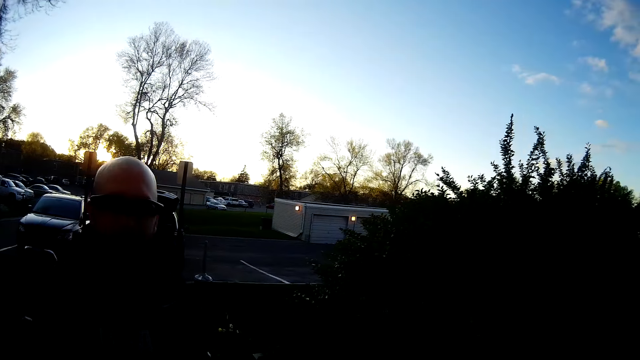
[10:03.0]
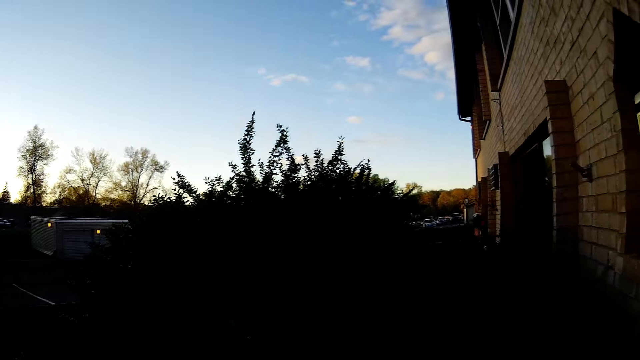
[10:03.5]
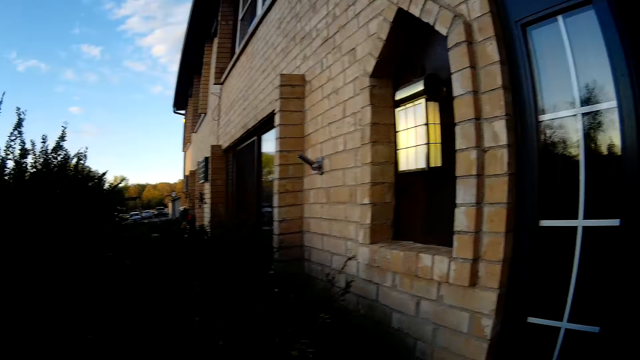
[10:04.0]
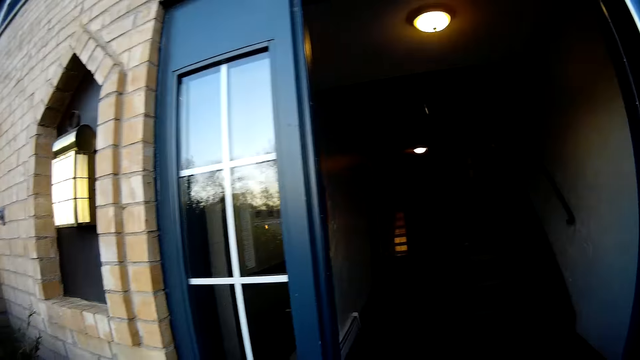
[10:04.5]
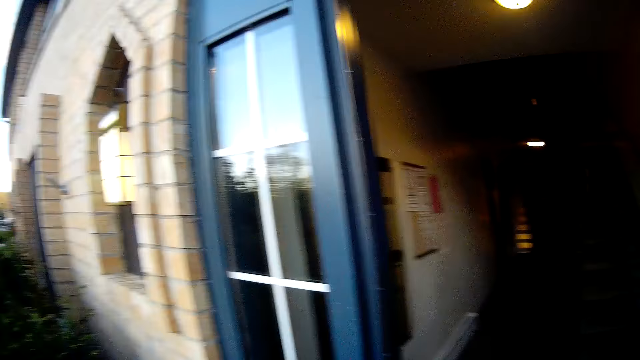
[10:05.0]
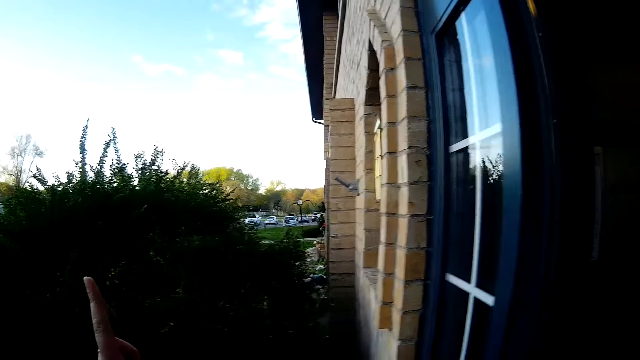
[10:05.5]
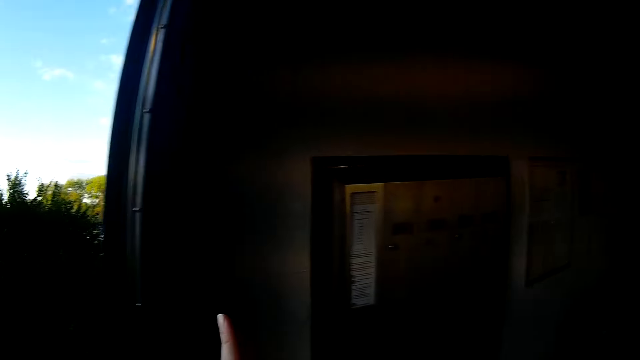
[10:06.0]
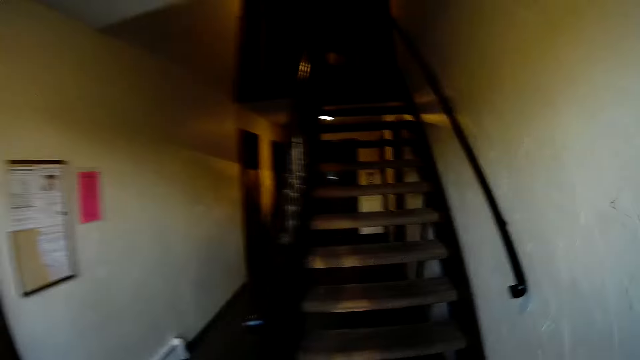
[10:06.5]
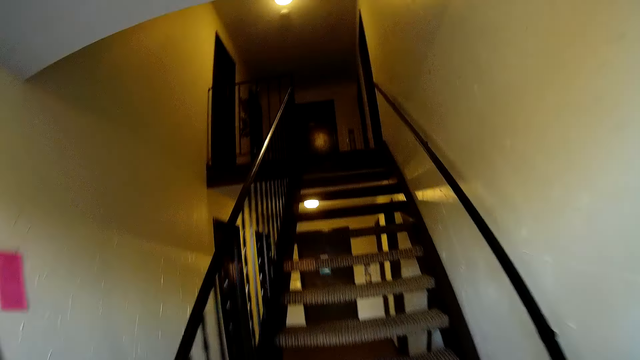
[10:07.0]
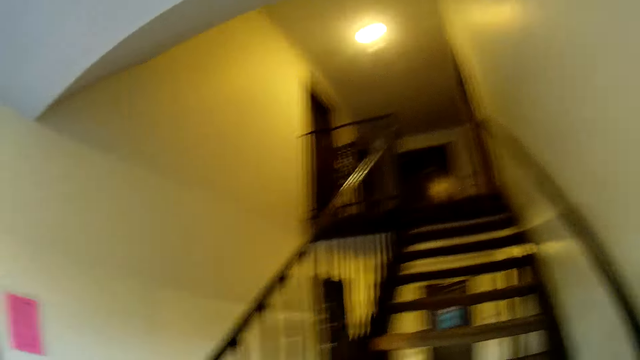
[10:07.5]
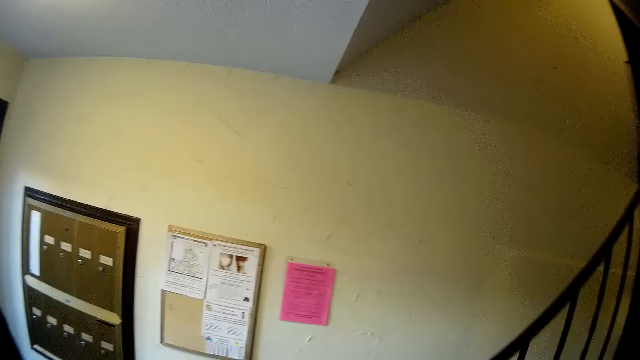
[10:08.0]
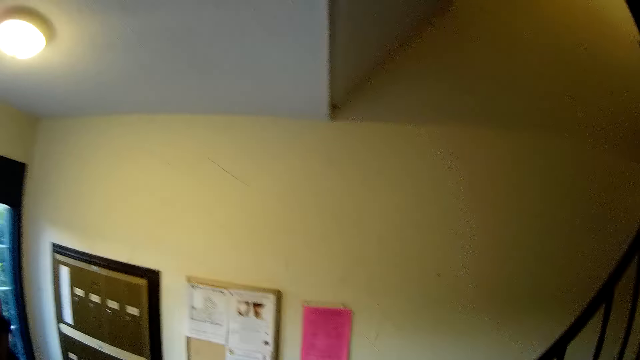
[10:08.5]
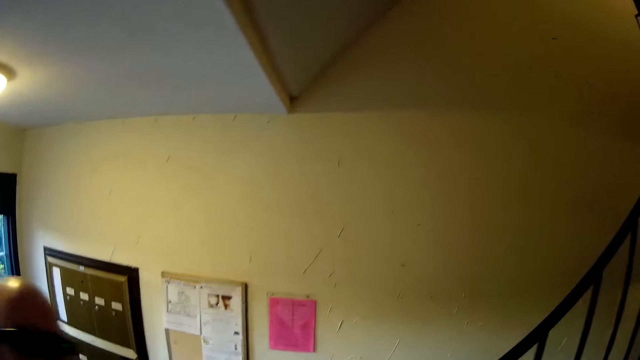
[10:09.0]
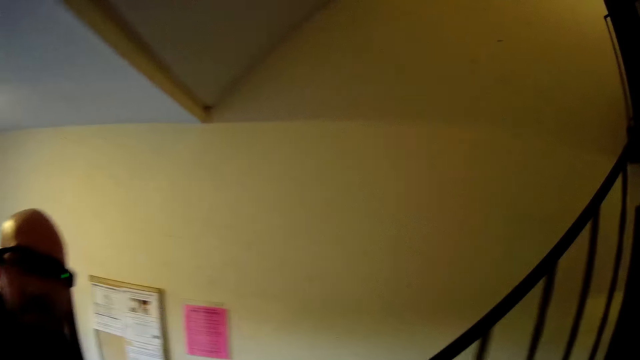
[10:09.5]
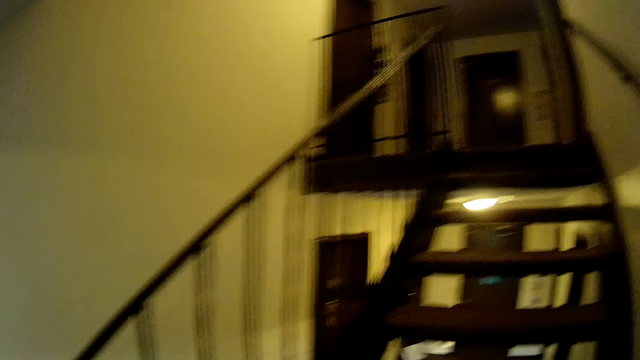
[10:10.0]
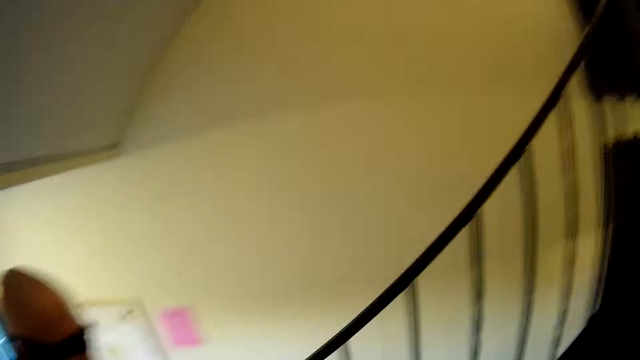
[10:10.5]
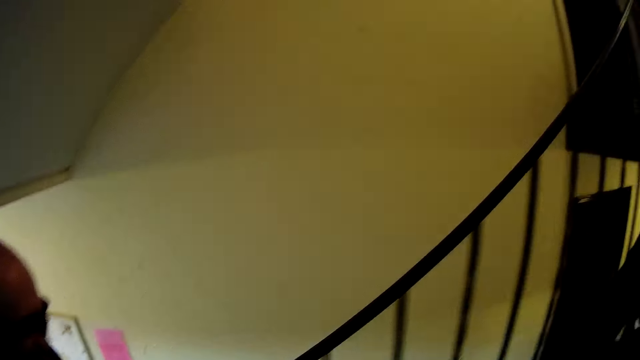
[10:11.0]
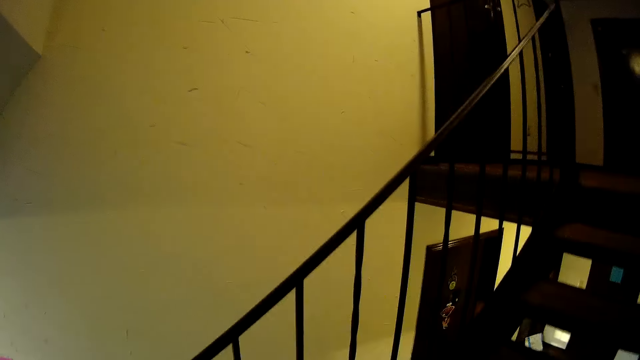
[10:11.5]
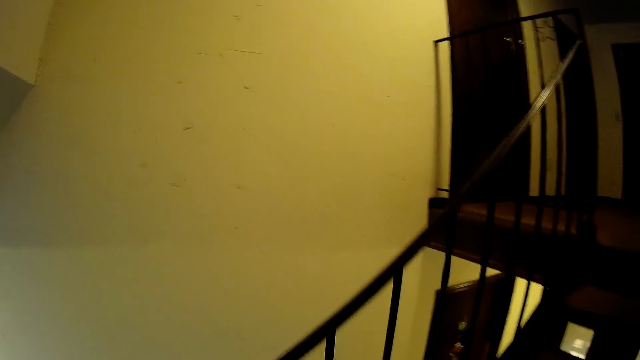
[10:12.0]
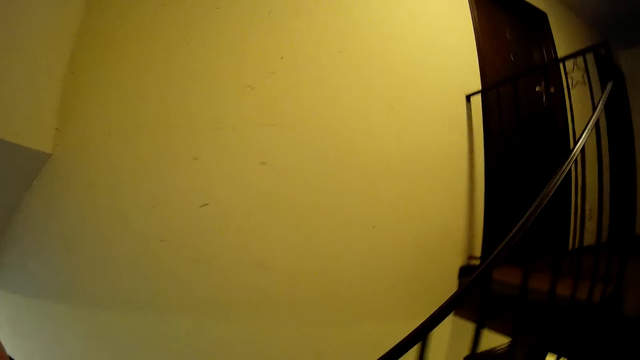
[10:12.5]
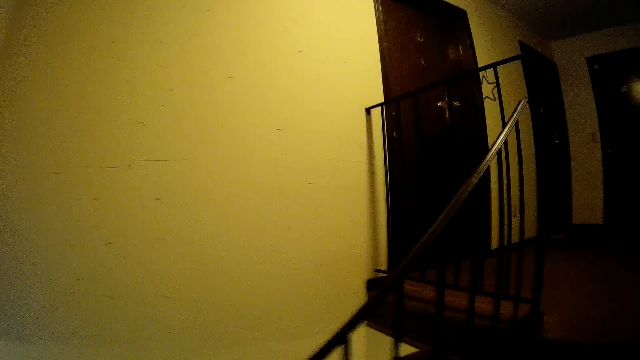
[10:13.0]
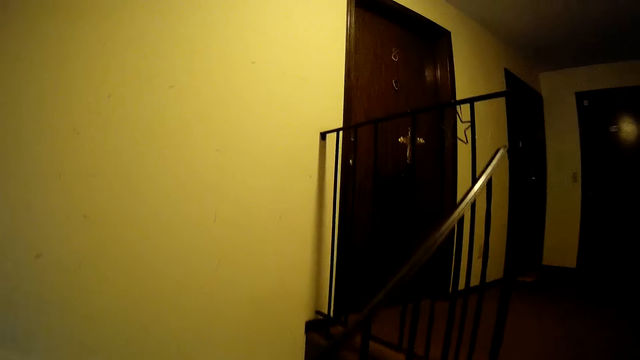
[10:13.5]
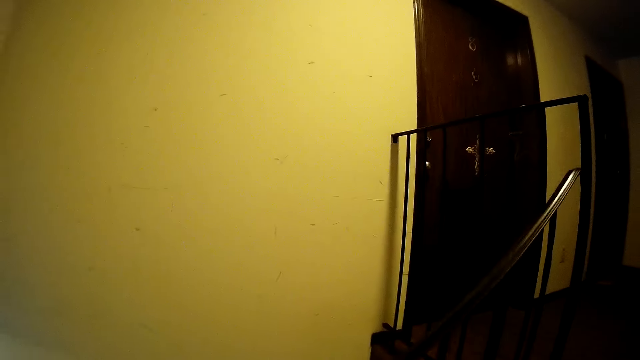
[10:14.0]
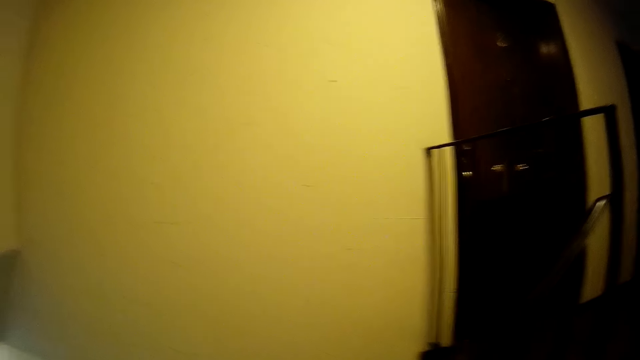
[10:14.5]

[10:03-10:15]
The camera wearer enters the house. They climb the stairs. They walk around the room. A man walks on the stairs.

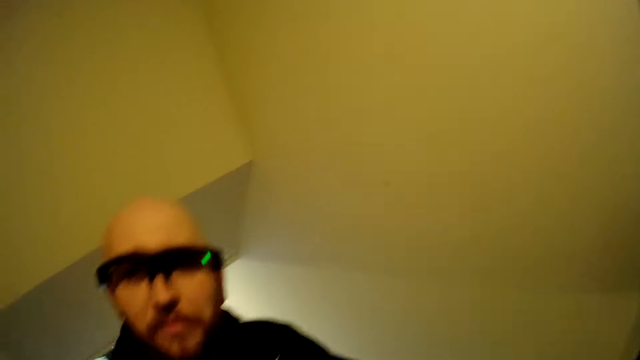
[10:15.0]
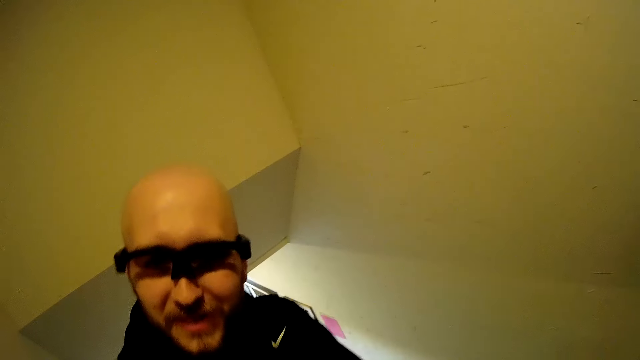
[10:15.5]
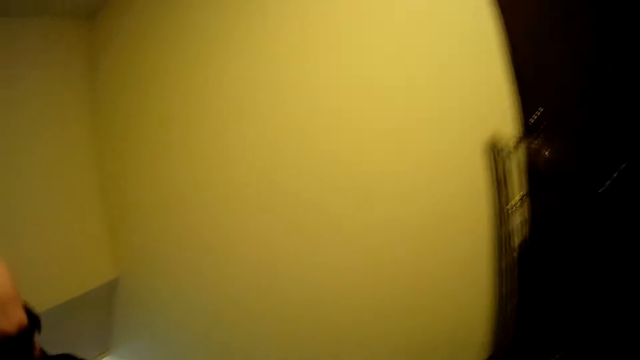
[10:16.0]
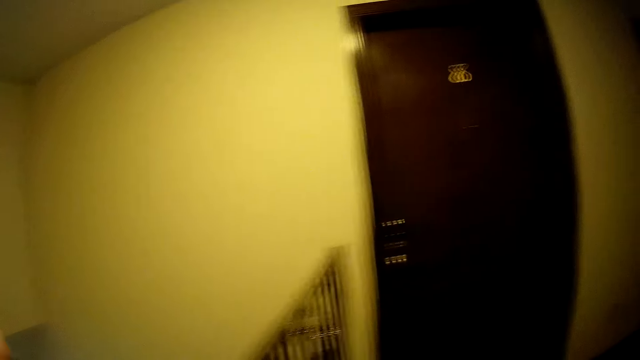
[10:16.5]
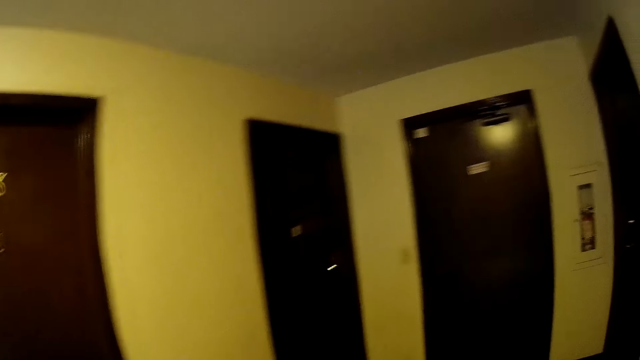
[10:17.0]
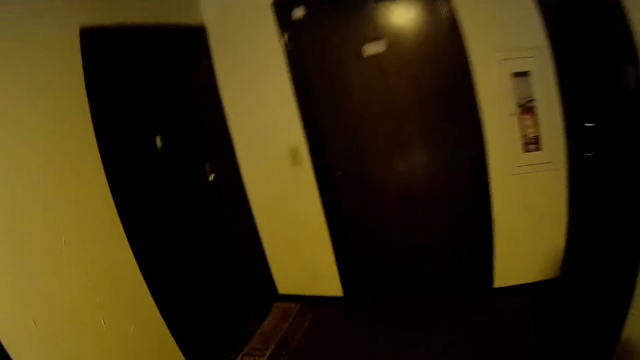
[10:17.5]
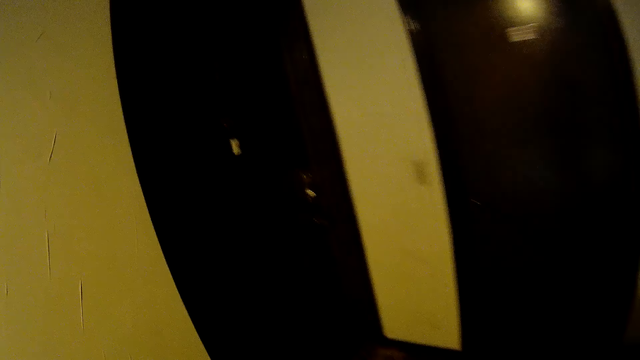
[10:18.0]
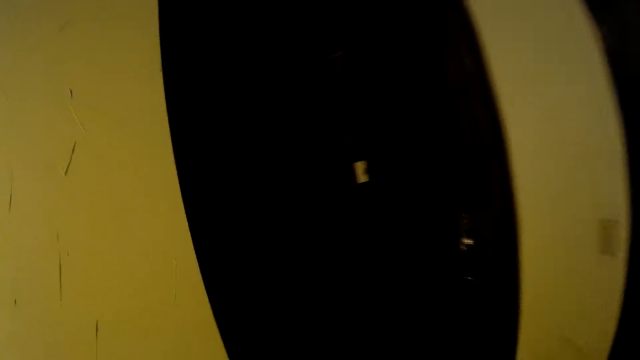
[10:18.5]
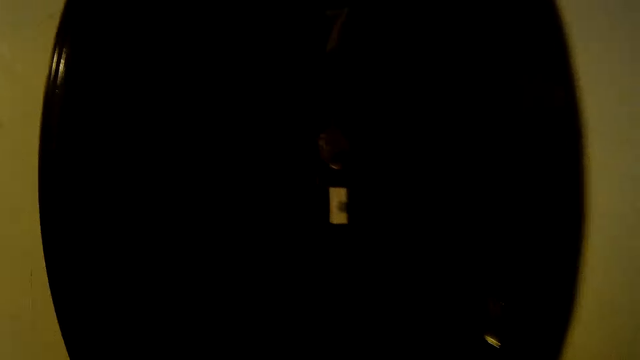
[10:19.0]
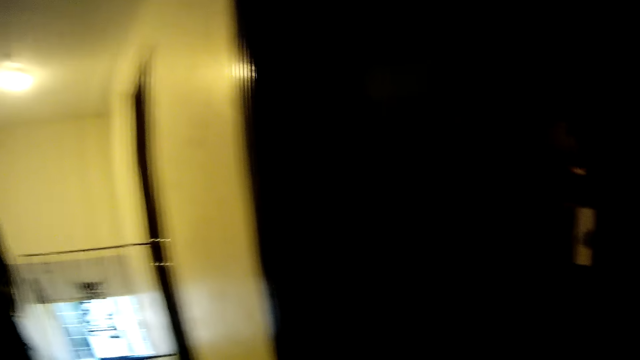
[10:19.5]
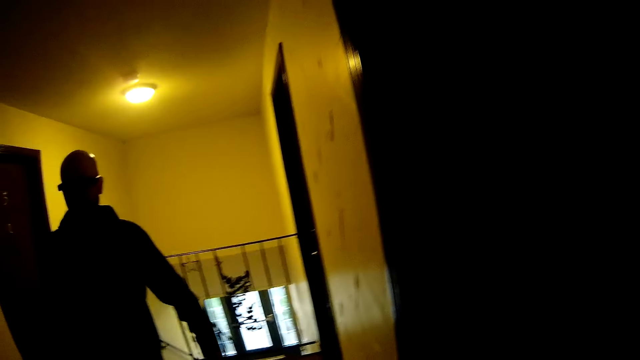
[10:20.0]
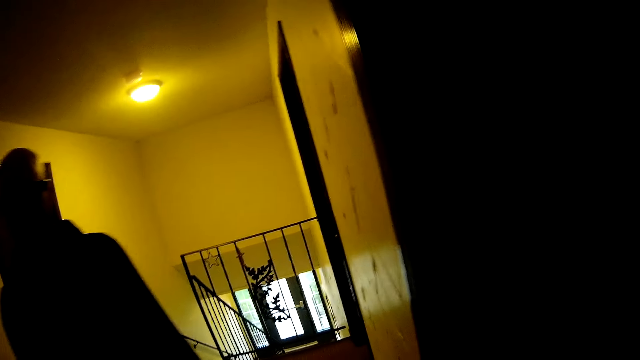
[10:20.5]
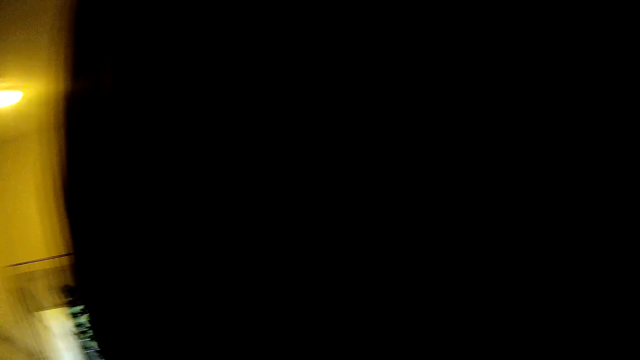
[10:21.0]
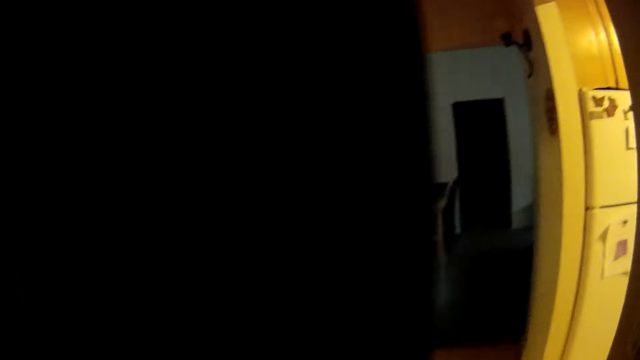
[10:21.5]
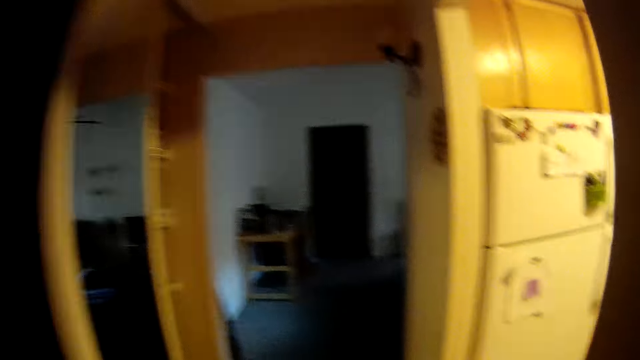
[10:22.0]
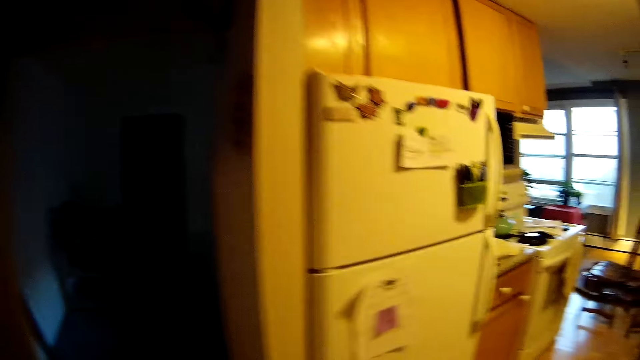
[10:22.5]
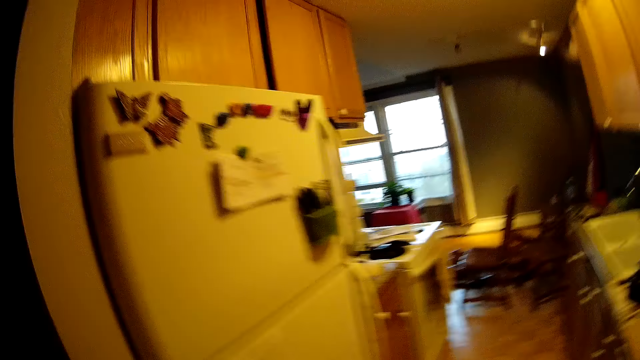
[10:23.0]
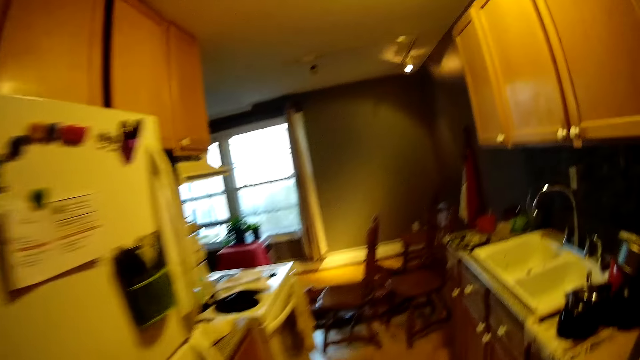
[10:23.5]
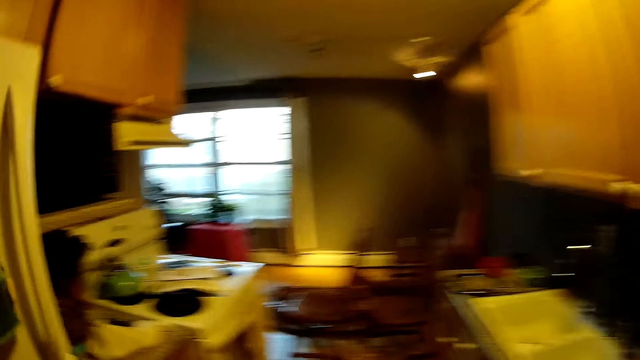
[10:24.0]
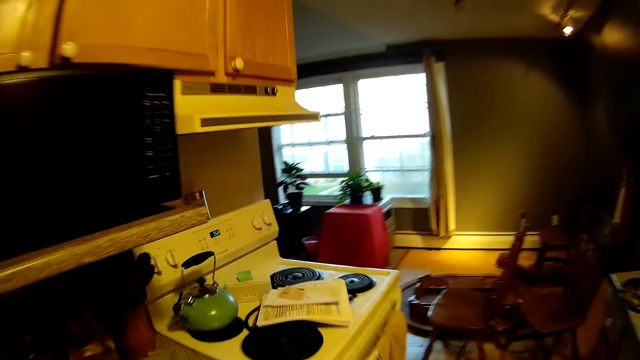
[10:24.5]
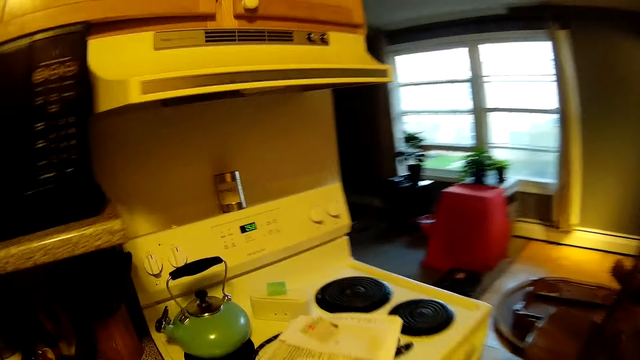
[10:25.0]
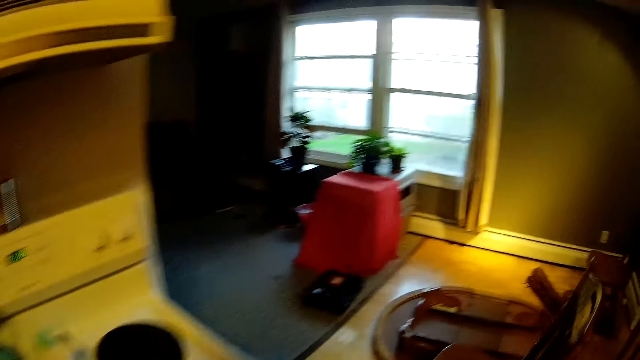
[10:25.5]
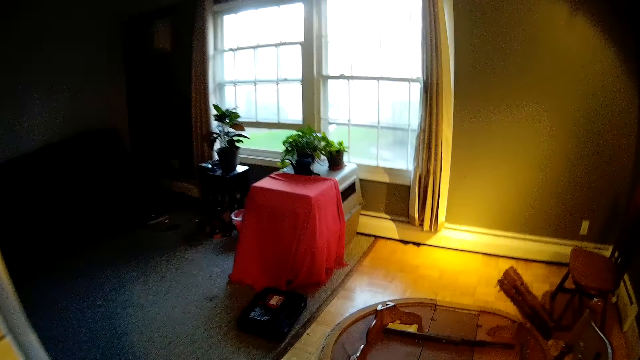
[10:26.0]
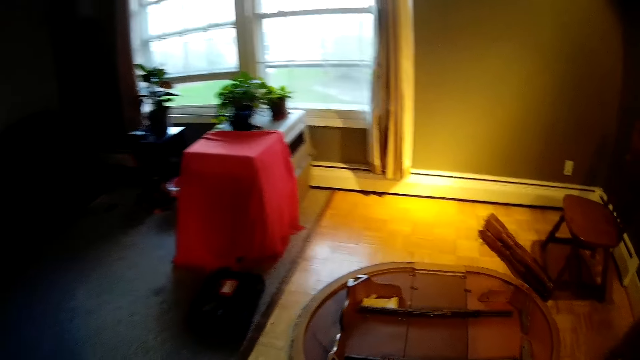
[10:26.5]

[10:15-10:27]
The camera wearer walks towards a door. They walk into a kitchen.
